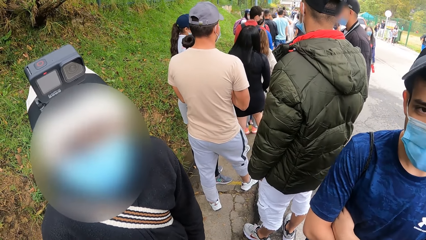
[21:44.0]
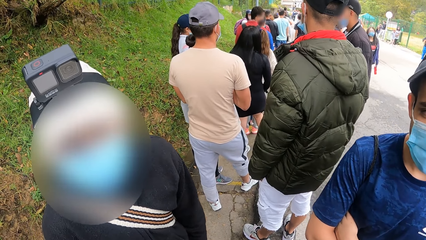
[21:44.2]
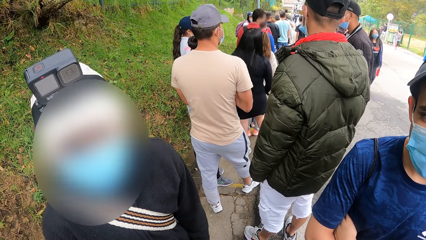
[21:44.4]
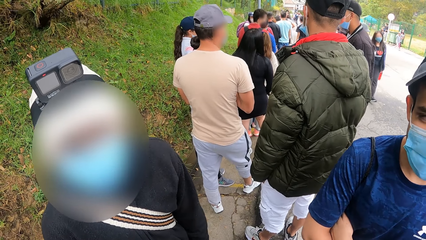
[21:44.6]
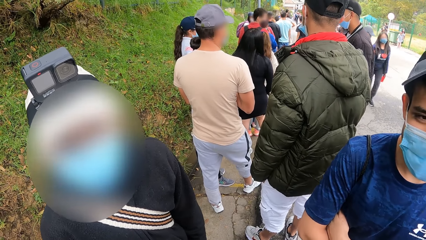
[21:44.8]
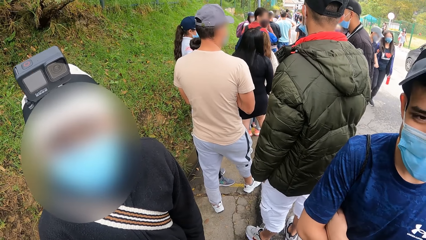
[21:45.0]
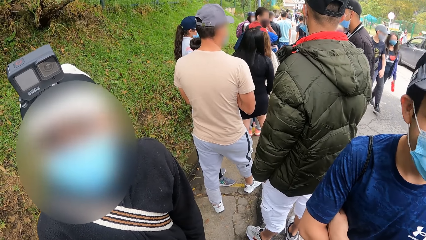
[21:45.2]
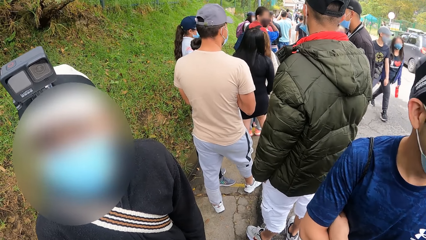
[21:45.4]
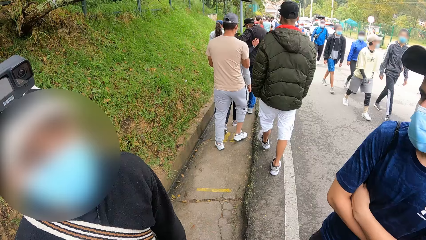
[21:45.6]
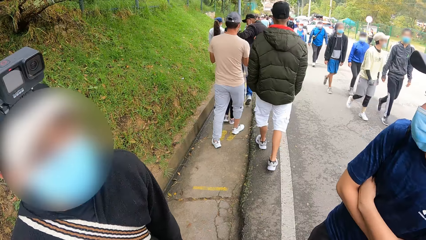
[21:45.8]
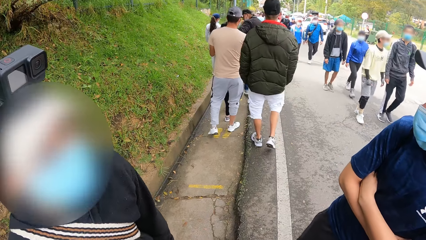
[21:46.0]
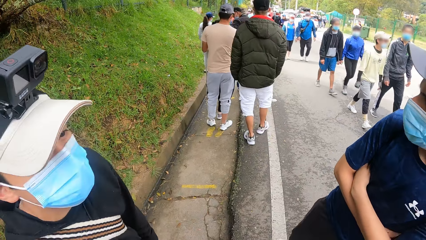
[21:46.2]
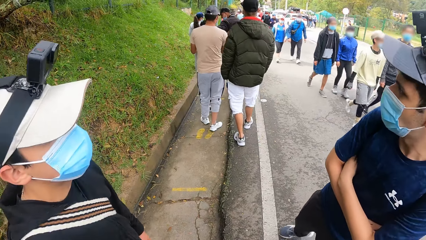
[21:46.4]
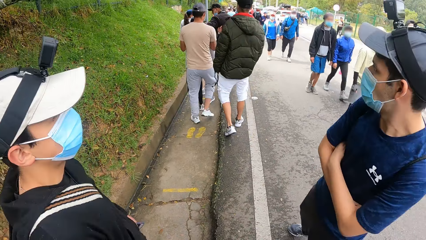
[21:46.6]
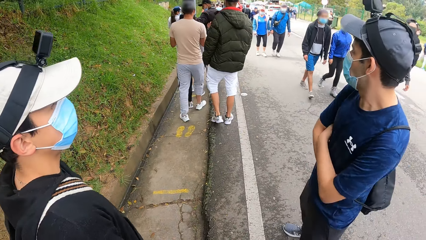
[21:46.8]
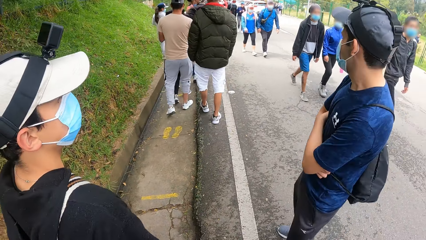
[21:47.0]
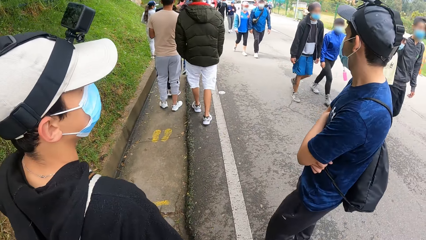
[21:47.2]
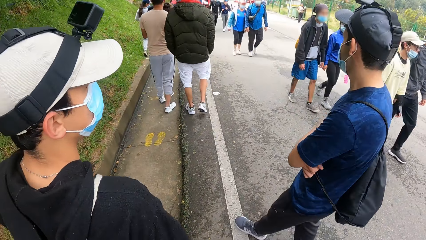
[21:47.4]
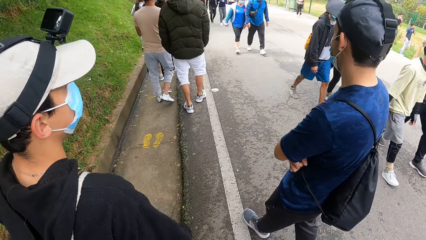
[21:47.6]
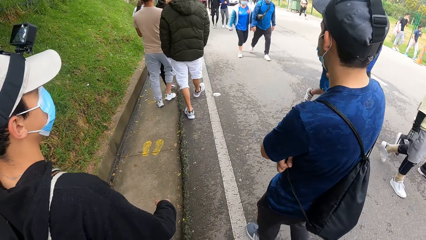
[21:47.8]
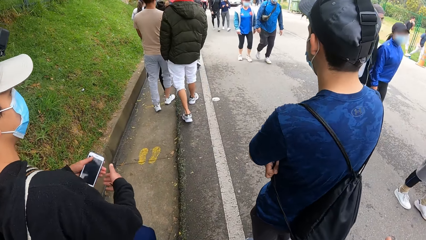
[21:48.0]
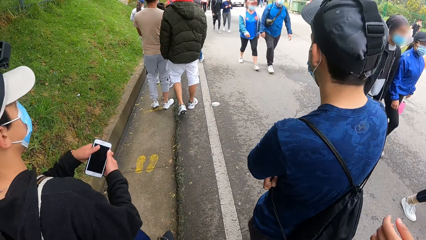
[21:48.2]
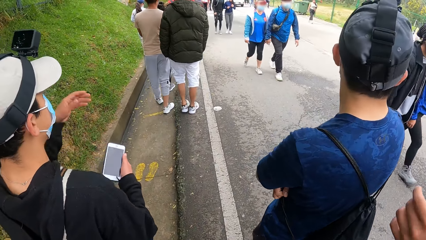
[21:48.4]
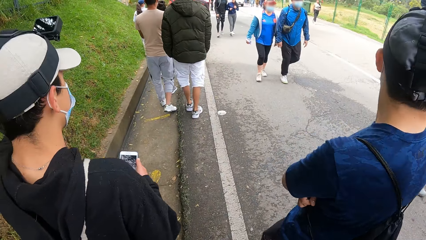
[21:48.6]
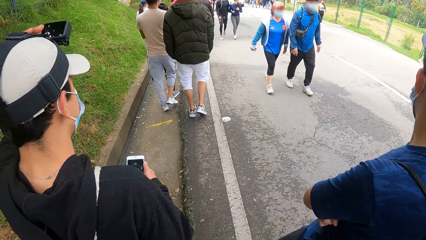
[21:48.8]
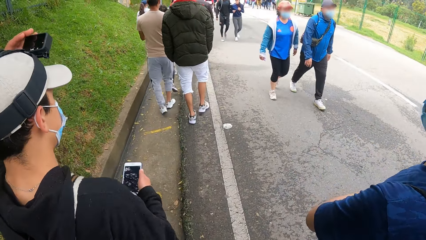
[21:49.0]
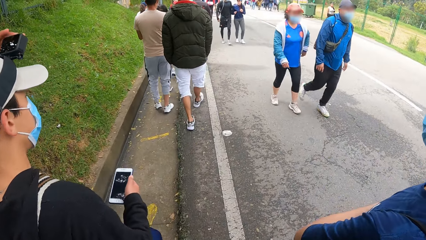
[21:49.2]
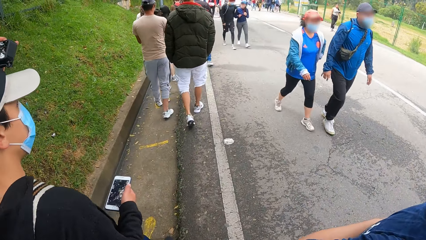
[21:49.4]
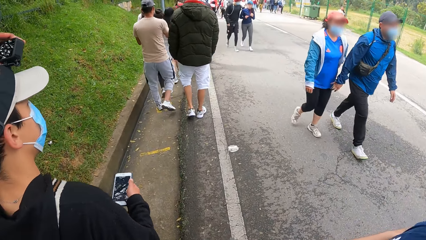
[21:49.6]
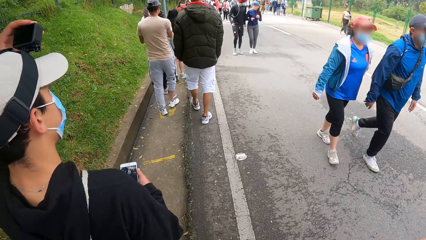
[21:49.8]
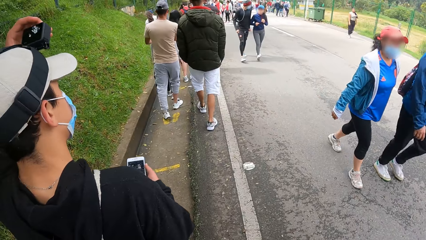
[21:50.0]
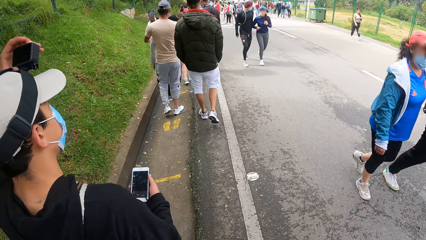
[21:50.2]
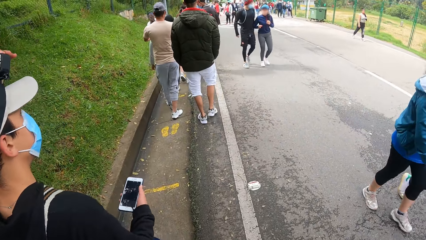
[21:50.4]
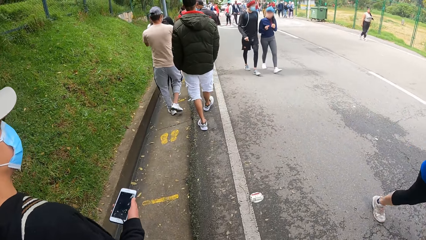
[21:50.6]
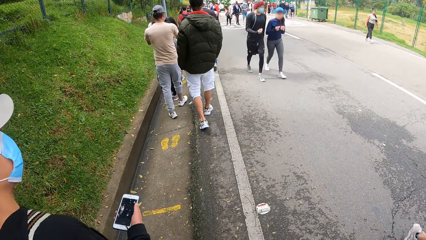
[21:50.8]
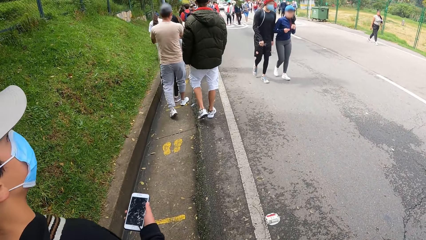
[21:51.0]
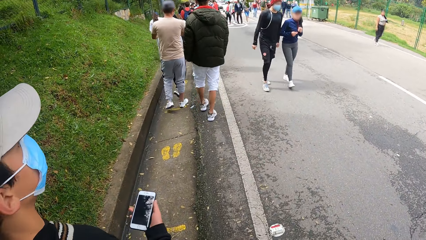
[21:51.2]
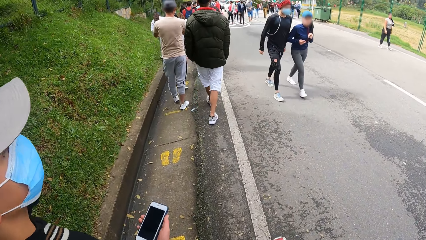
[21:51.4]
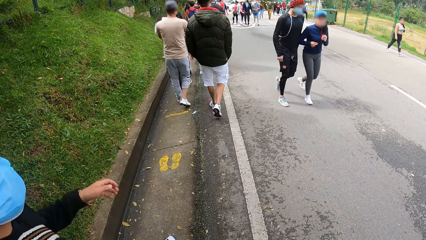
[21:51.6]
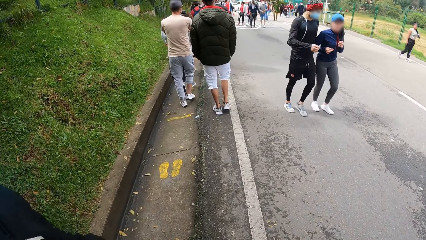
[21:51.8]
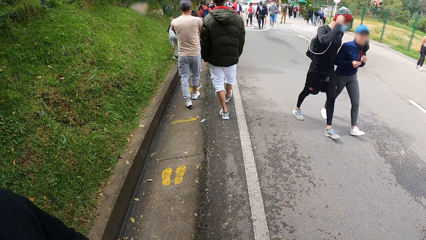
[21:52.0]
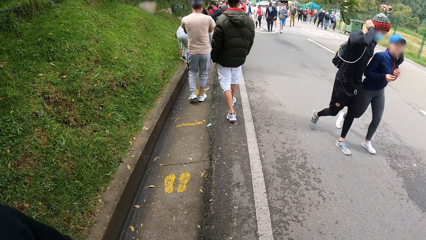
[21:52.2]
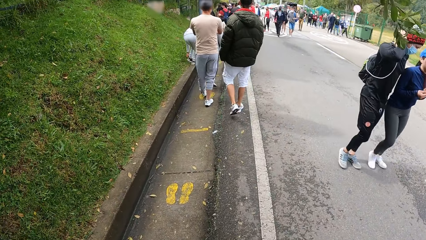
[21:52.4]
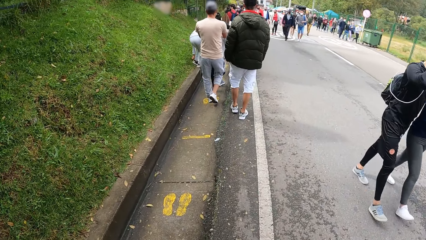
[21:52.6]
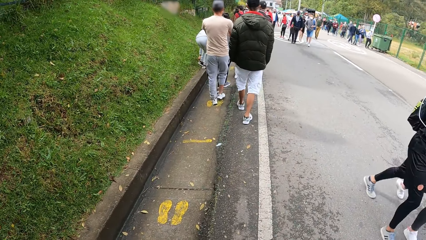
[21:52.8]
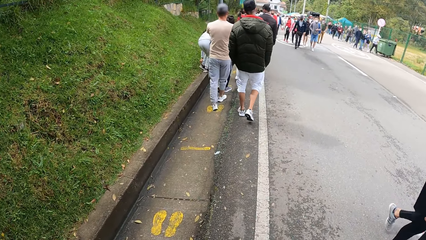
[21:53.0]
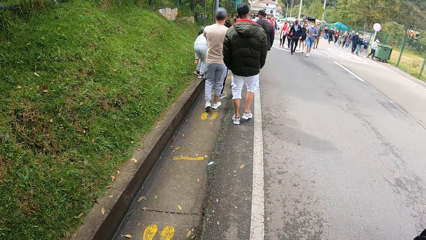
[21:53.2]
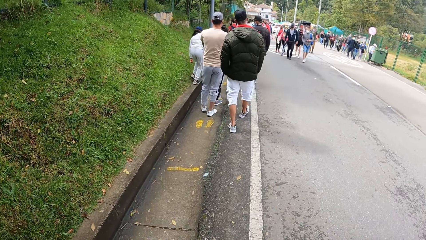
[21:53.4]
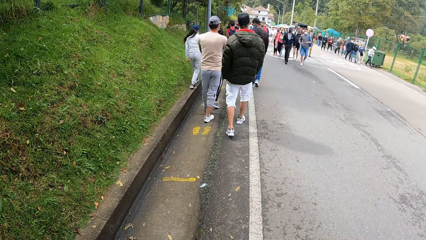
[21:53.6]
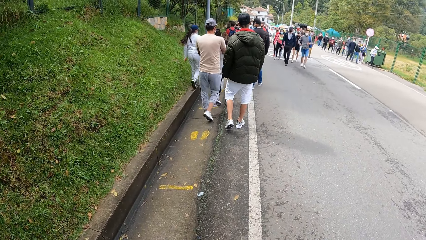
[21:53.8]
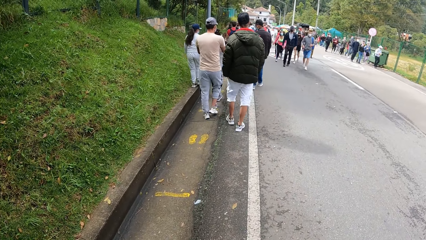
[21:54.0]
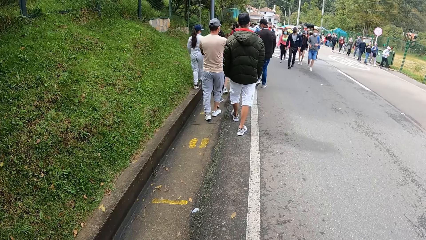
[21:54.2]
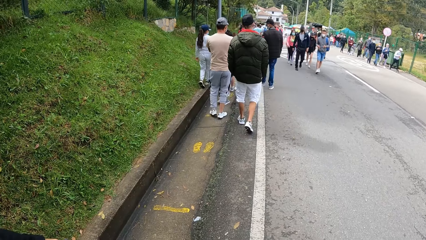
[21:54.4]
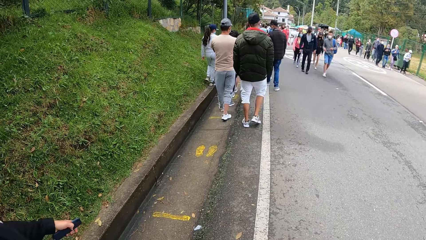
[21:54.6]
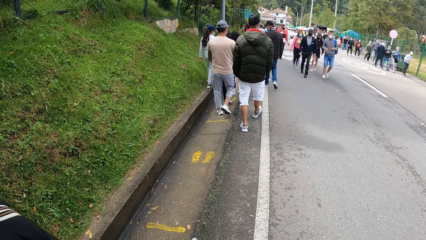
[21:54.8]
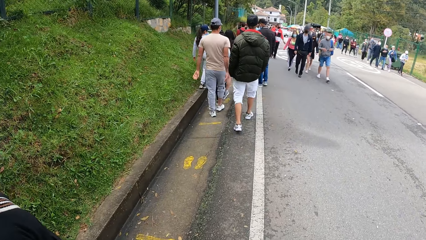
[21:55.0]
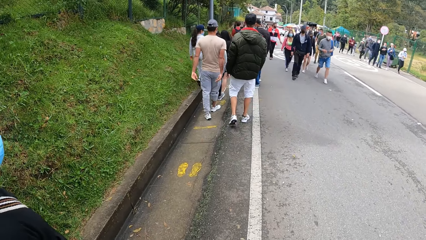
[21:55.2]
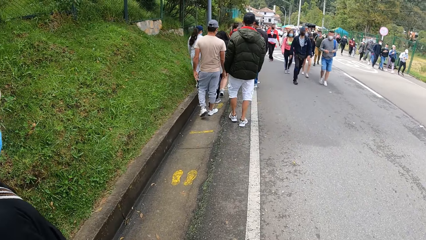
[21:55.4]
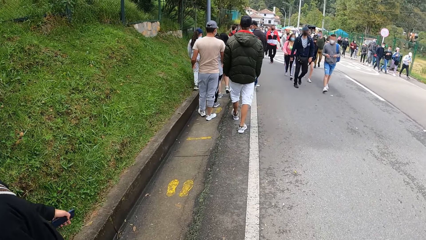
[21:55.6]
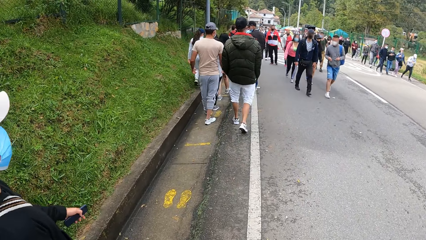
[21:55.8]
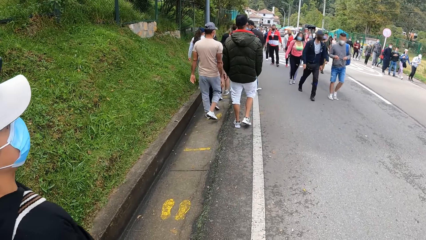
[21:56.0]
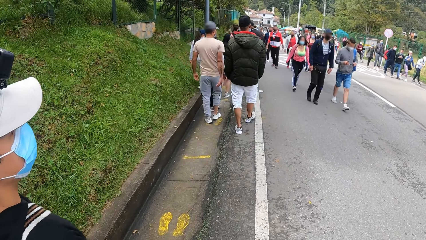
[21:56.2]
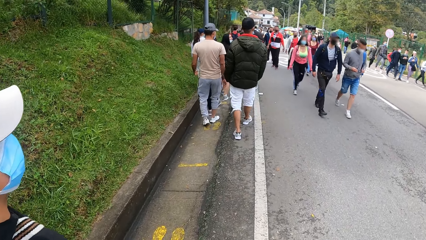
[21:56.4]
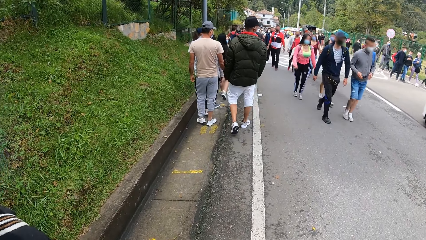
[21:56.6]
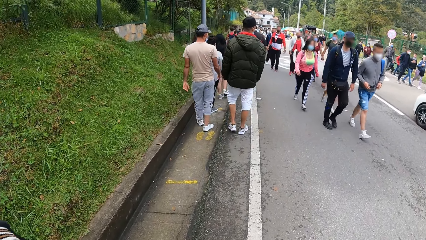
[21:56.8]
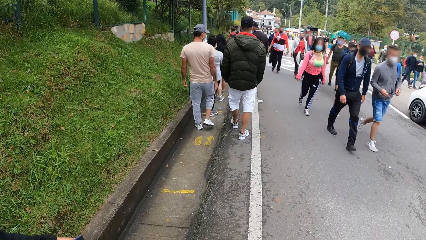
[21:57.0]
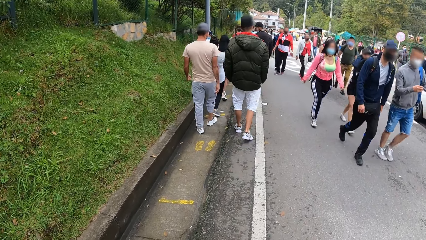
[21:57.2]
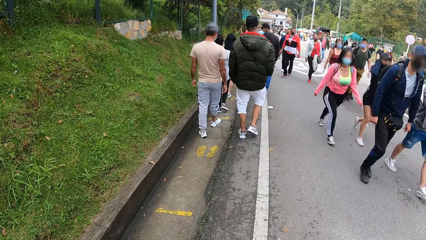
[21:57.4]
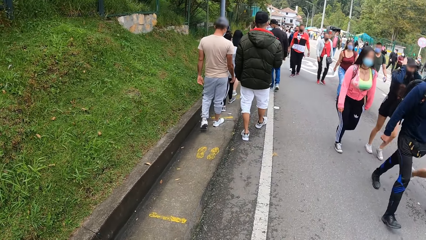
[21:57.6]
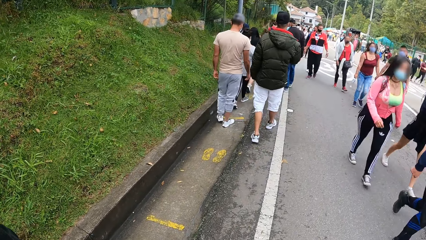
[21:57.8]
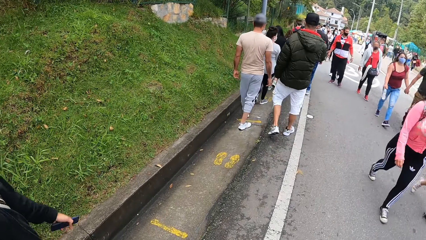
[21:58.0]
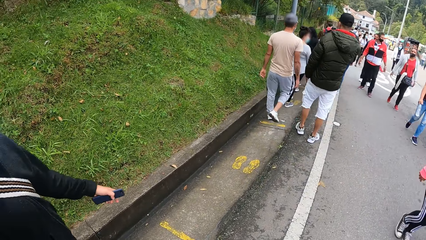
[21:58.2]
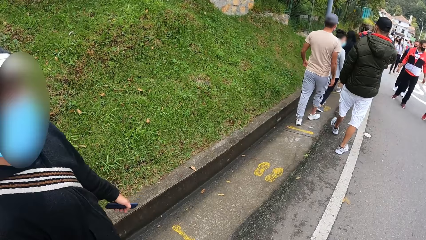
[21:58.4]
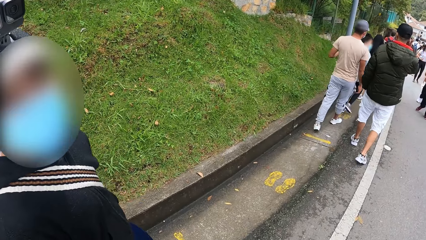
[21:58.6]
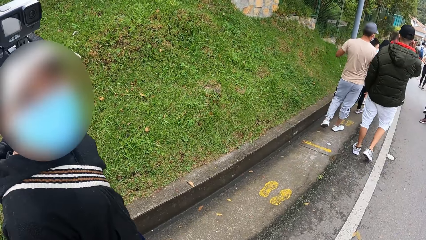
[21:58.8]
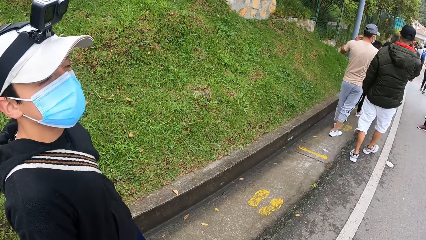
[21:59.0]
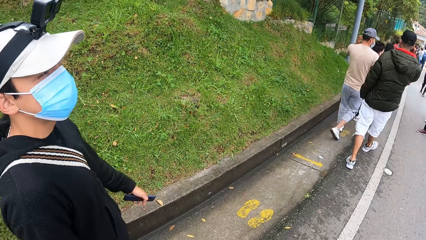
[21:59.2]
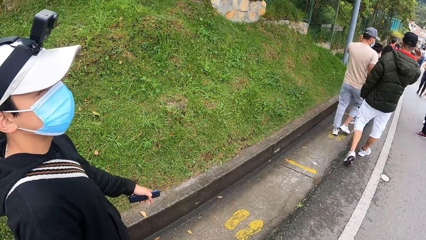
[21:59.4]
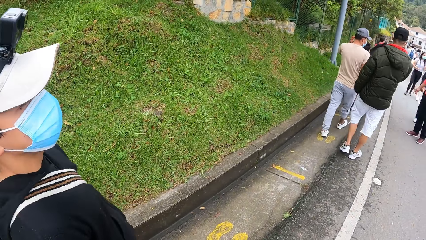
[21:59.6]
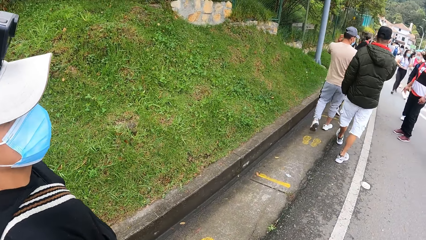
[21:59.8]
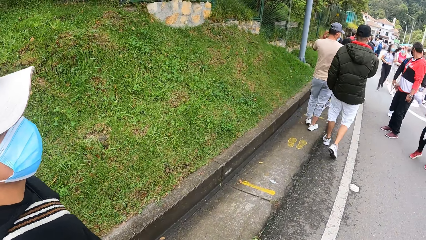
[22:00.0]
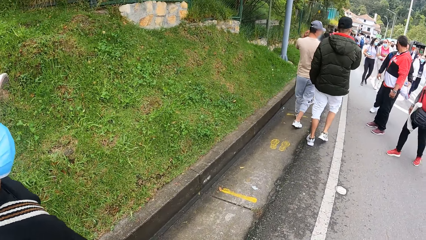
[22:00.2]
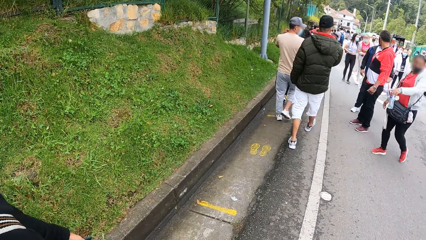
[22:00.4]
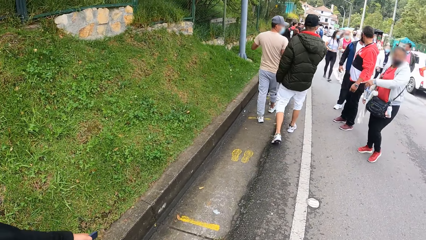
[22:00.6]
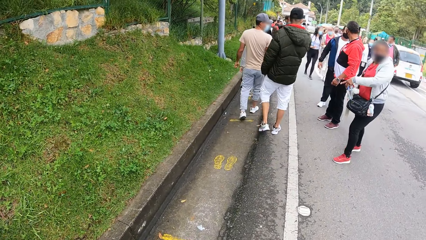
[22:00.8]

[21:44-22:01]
The man holds the phone in his right hand. The camera wearer walks around. The man adjusts a camera on his head with his left hand.
